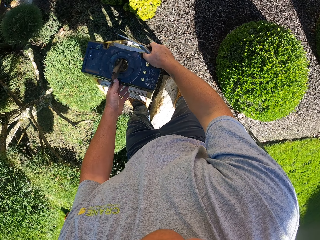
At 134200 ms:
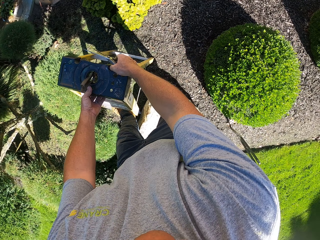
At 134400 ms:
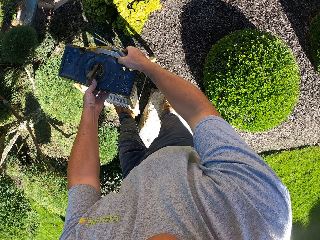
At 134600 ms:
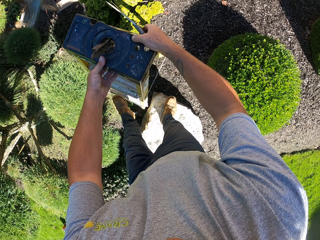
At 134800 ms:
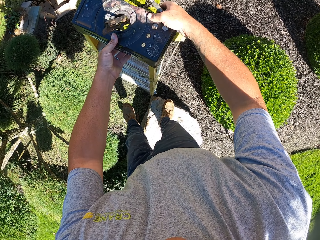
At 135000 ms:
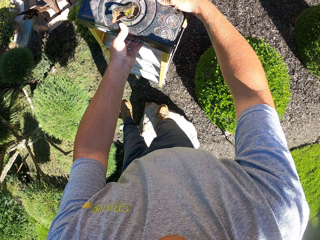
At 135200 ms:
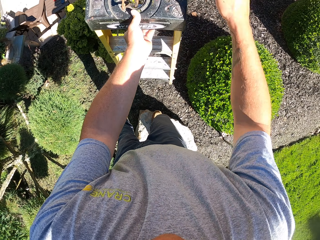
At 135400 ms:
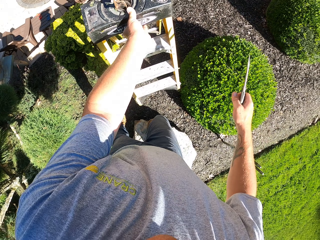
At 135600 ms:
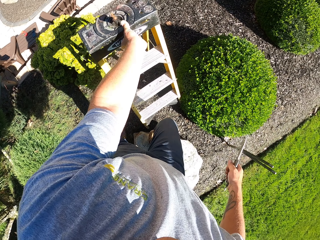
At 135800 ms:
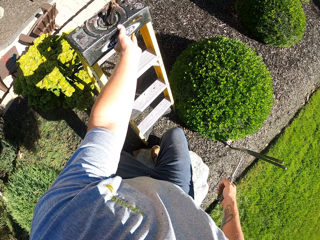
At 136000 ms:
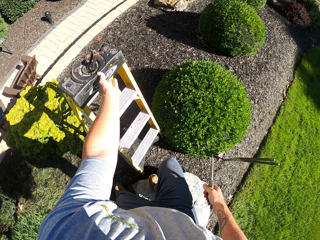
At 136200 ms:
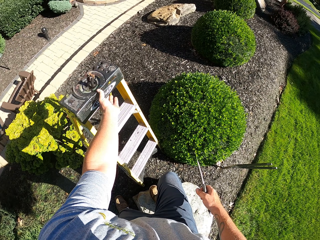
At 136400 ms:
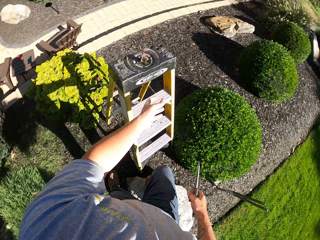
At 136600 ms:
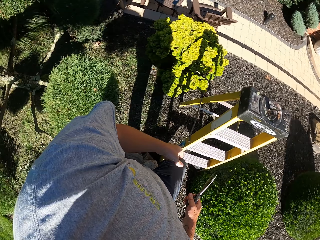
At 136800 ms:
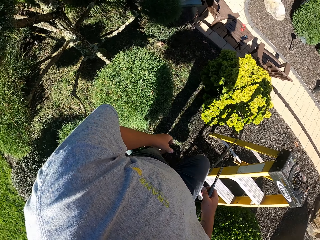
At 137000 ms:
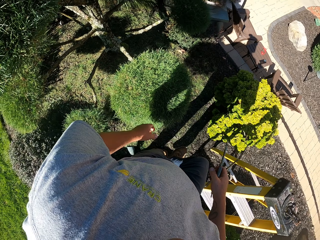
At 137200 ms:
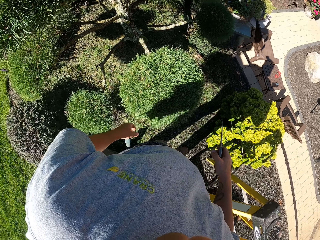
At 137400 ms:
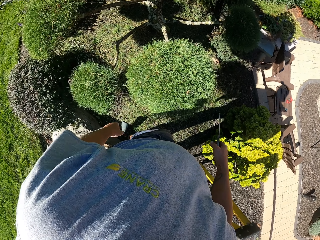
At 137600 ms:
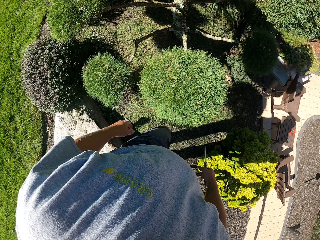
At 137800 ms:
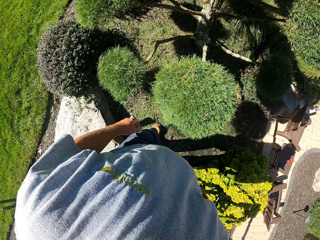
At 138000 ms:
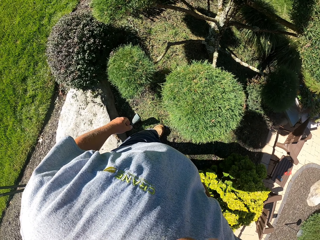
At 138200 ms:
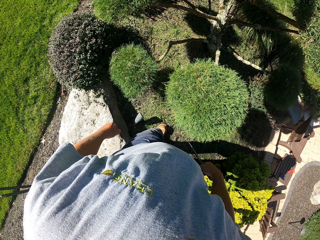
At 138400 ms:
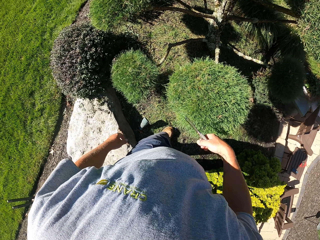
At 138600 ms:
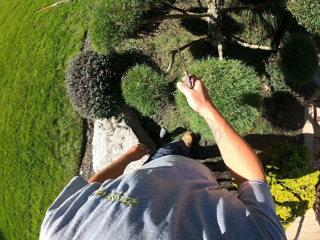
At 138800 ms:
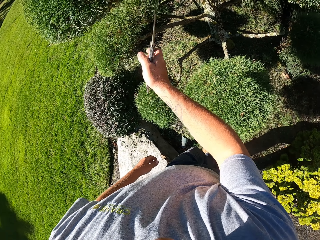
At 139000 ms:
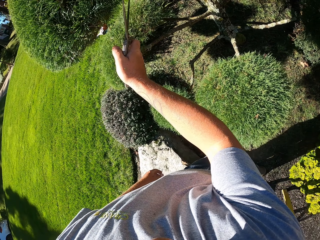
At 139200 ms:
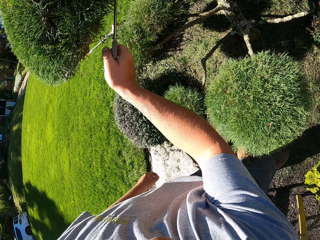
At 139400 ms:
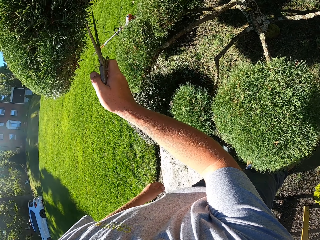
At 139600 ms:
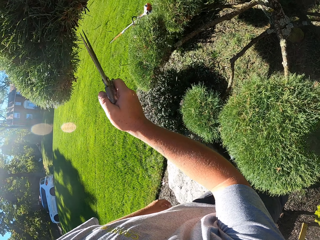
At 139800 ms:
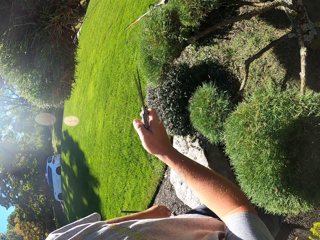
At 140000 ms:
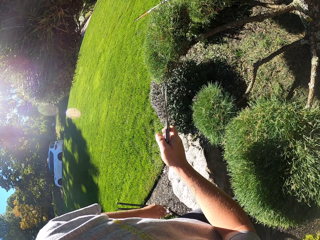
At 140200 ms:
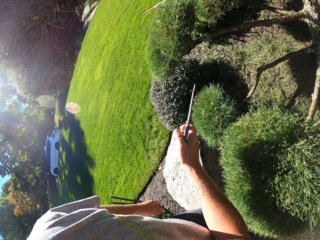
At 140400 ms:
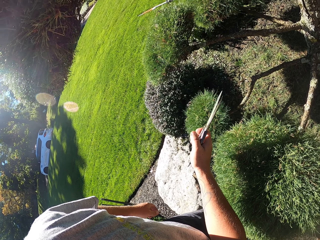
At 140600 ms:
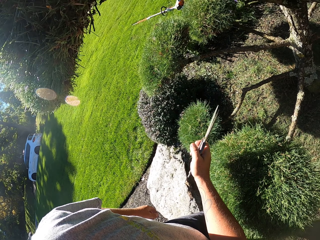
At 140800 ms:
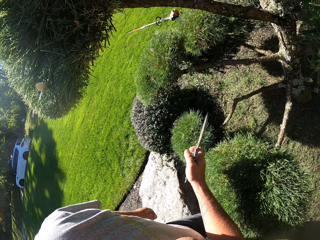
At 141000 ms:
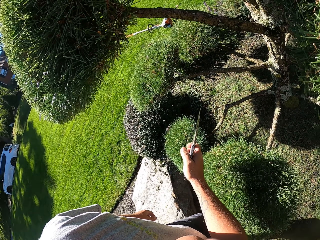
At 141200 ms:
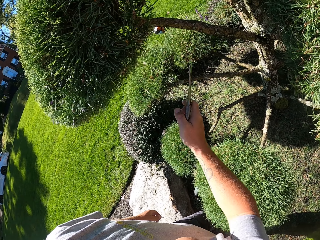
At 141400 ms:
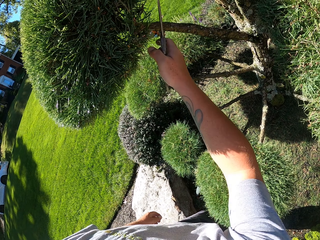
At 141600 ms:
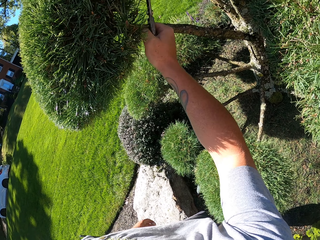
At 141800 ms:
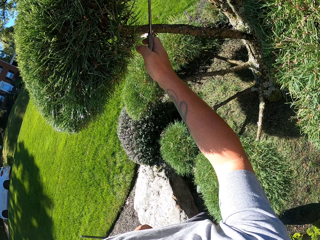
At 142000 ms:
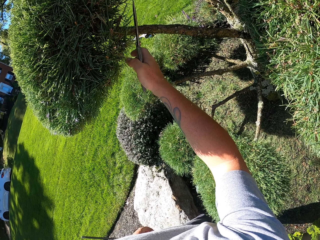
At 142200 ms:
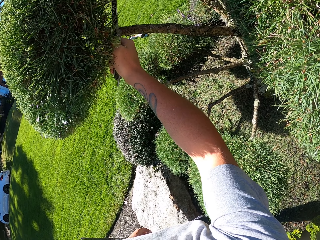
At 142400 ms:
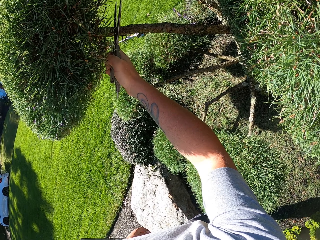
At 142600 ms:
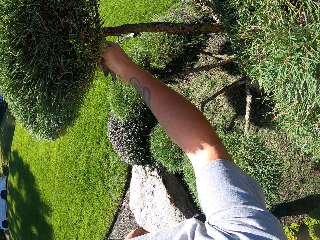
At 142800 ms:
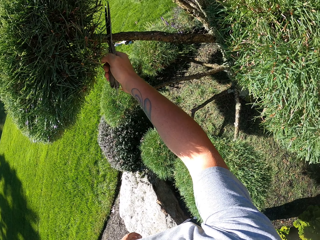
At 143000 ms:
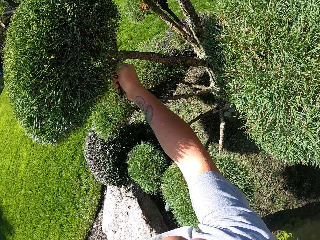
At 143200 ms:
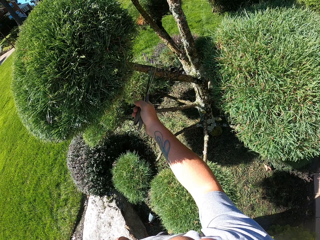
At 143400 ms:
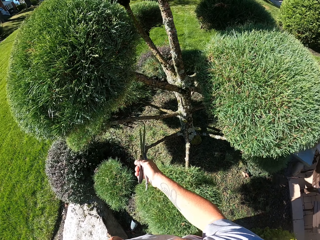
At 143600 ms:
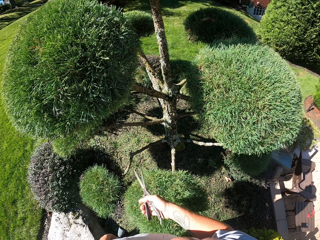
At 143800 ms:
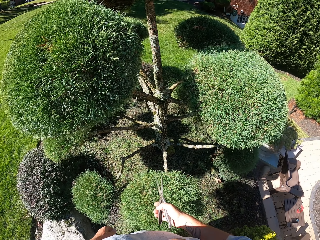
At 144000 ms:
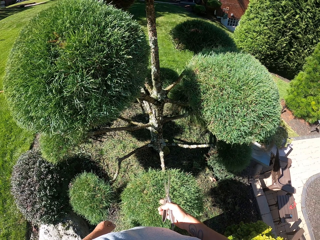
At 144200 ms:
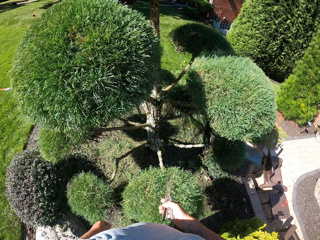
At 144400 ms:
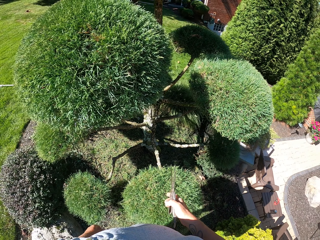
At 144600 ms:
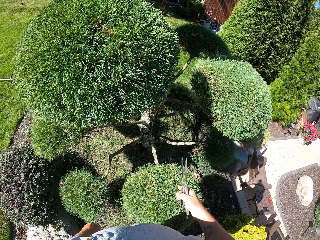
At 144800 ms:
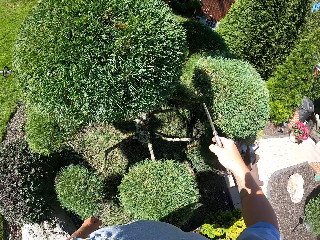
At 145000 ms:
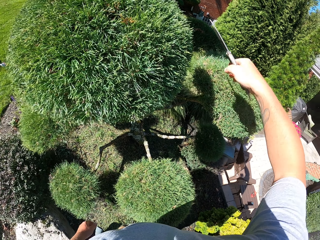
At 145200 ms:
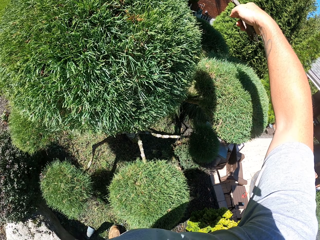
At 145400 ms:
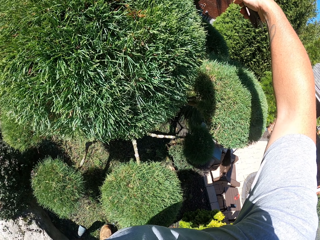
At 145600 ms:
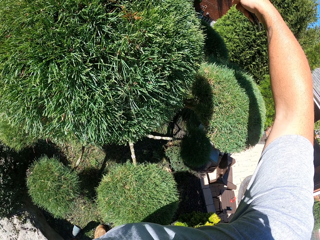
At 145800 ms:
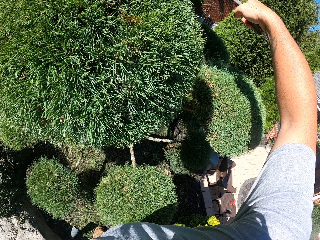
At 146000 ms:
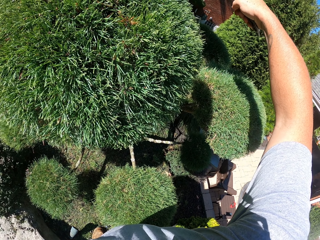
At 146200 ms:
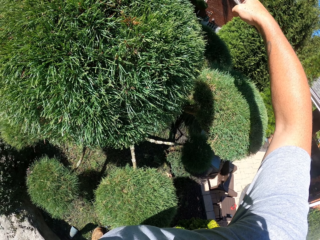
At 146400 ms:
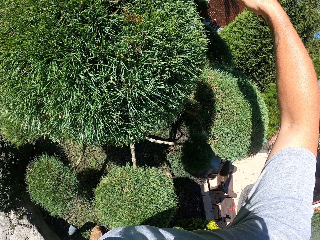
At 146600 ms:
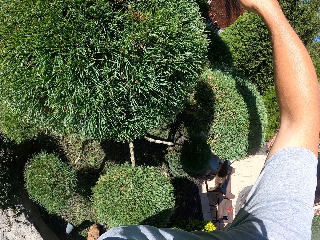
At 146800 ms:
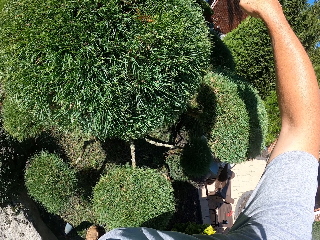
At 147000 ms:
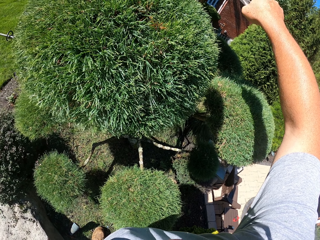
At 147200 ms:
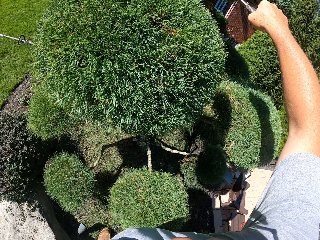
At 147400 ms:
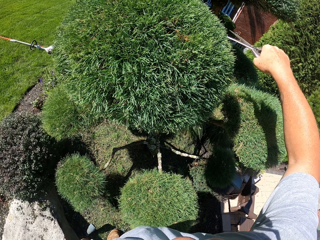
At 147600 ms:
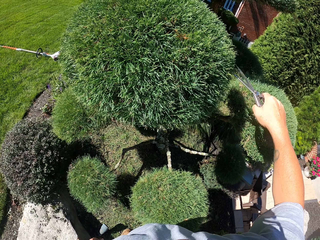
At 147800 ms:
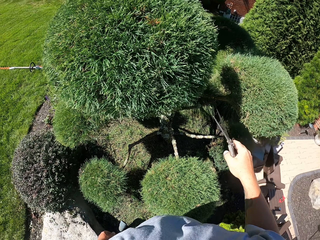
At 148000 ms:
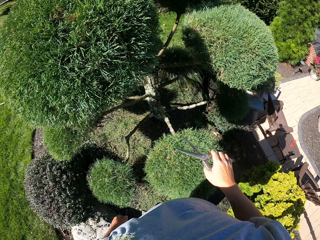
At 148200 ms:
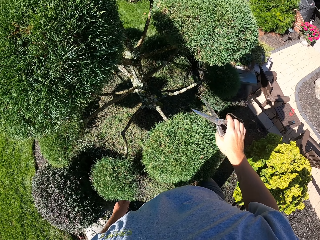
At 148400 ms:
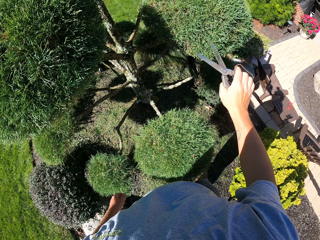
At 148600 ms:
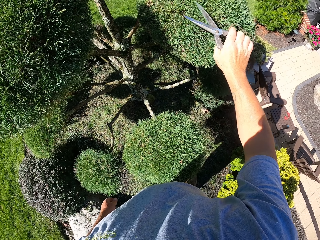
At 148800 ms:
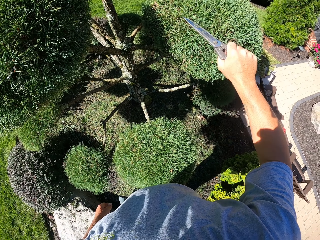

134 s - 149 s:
The camera wearer moves the stepladder aside. They look around. They trim the shrubs with the pruning shears. They stop trimming. They trim the shrubs with the pruning shears. They look around. They trim the shrubs with the pruning shears.

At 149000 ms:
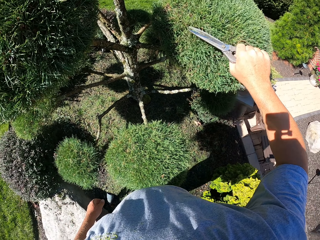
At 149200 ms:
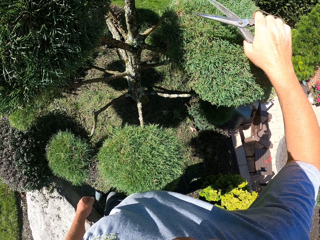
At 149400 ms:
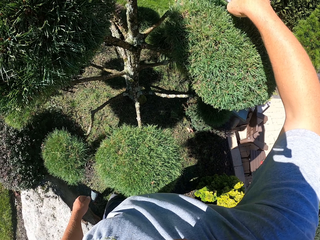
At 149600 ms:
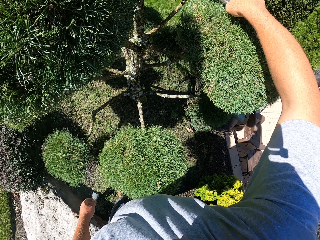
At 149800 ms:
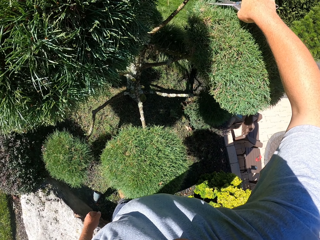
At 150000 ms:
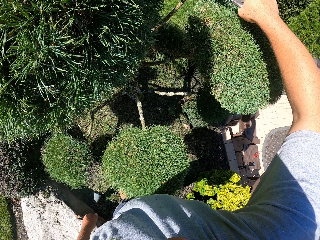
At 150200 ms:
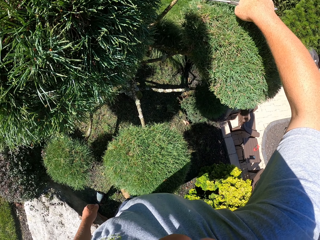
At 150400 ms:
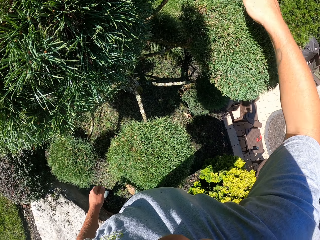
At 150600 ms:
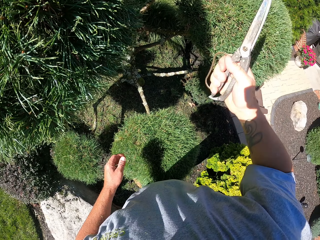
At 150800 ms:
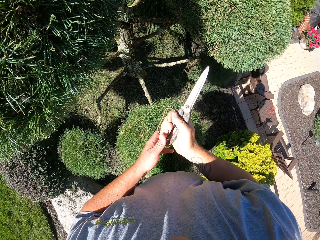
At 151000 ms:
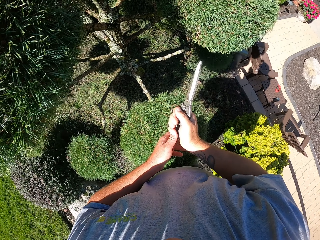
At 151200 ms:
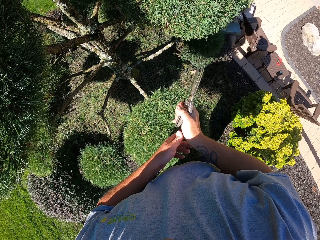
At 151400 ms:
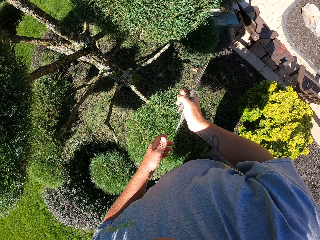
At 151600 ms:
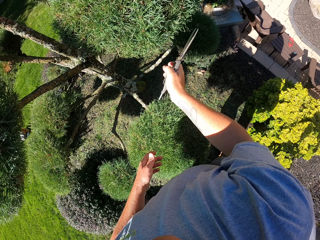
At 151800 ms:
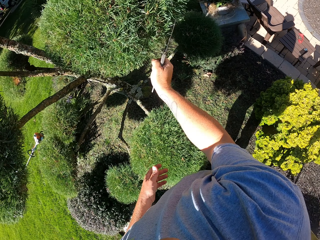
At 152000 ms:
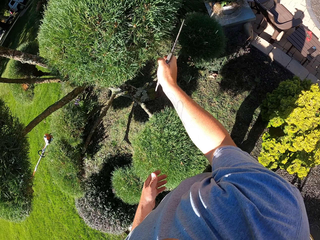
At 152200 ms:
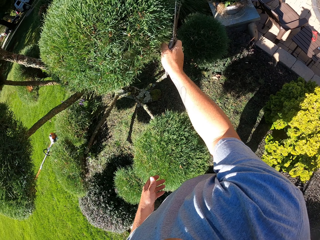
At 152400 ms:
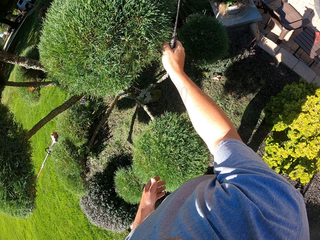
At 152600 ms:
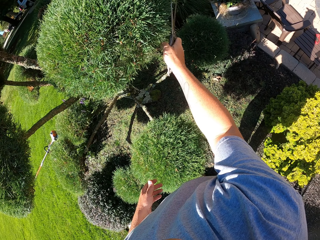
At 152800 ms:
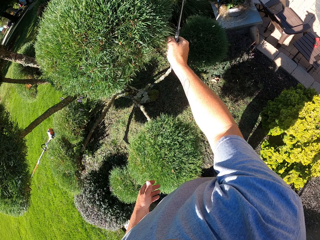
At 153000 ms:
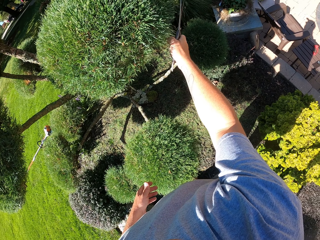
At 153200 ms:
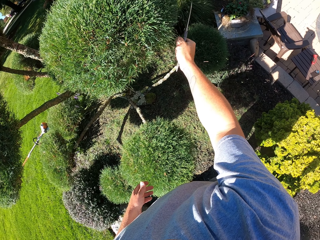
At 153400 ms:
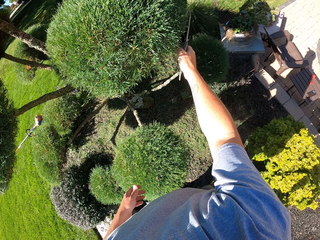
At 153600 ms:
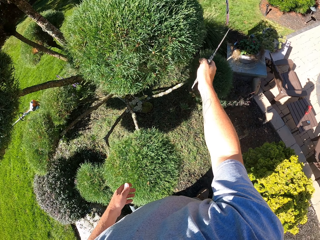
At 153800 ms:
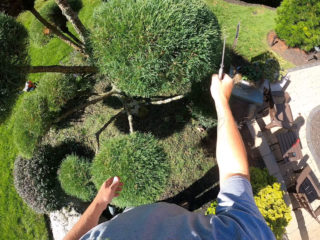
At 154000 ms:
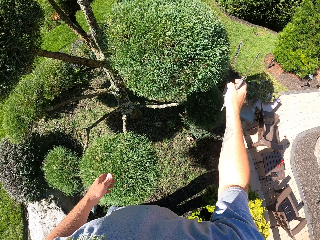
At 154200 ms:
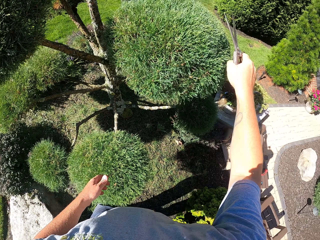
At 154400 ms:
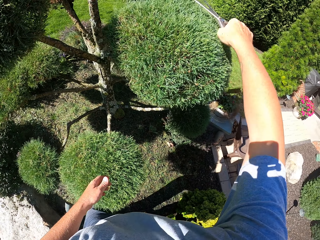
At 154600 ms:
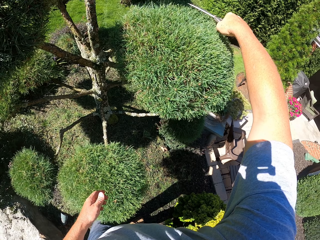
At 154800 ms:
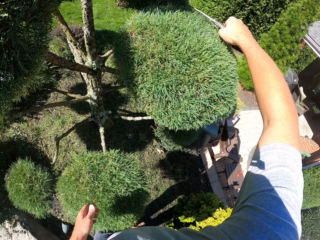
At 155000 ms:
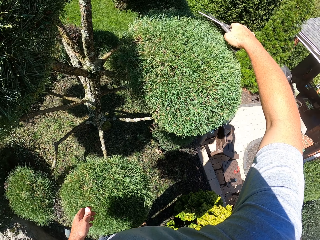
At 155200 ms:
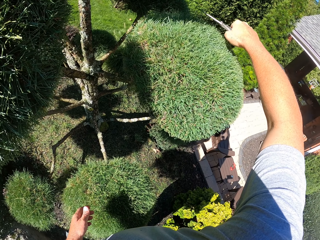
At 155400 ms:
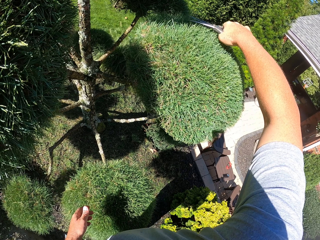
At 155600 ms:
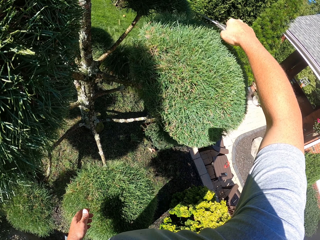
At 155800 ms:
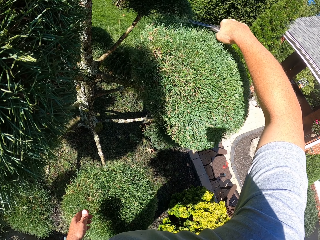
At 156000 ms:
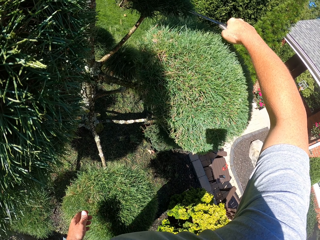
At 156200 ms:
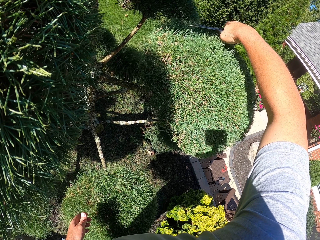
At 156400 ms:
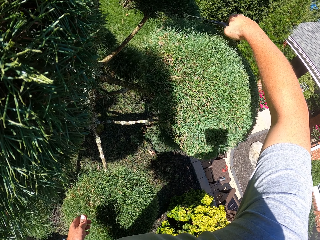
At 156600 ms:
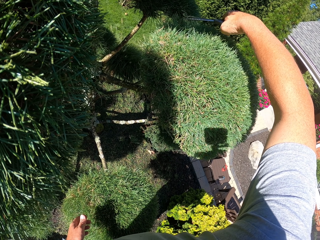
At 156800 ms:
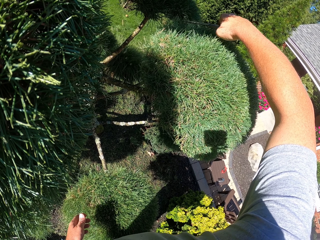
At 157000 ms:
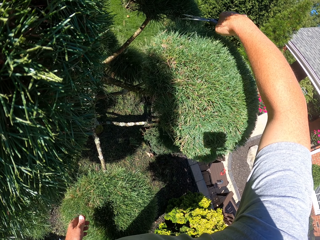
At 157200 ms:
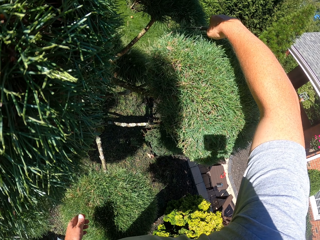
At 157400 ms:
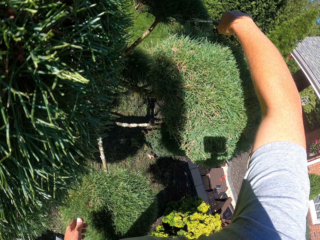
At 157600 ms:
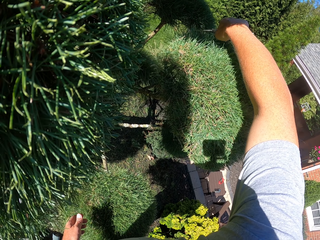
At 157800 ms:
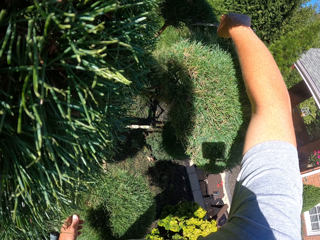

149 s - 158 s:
The camera wearer removes a leaf from the pruning shears with their left hand. They trim the shrubs with the pruning shears.
